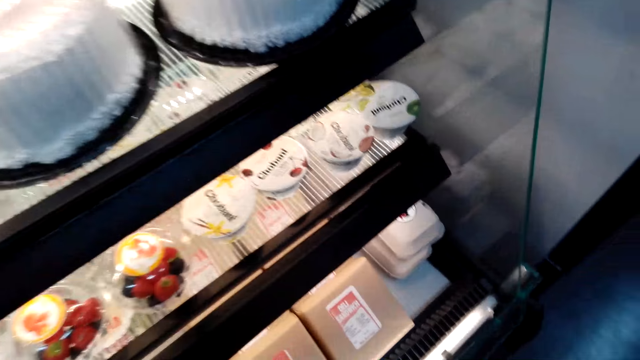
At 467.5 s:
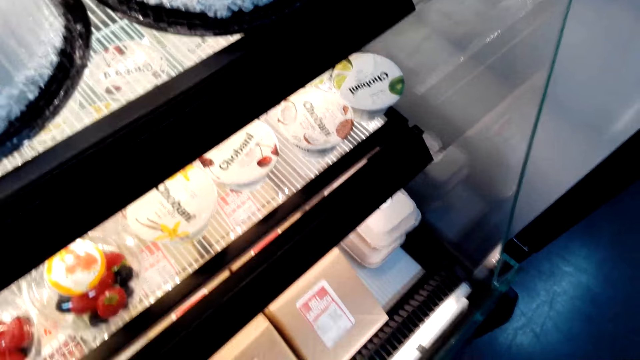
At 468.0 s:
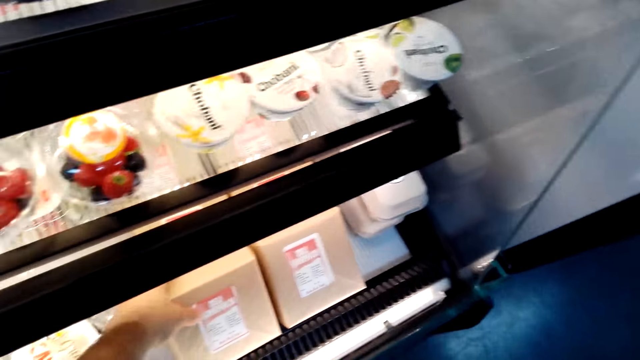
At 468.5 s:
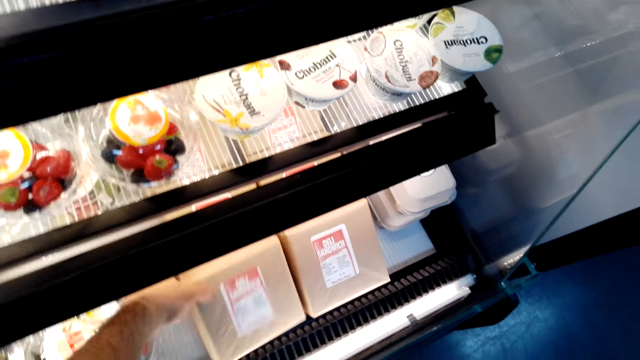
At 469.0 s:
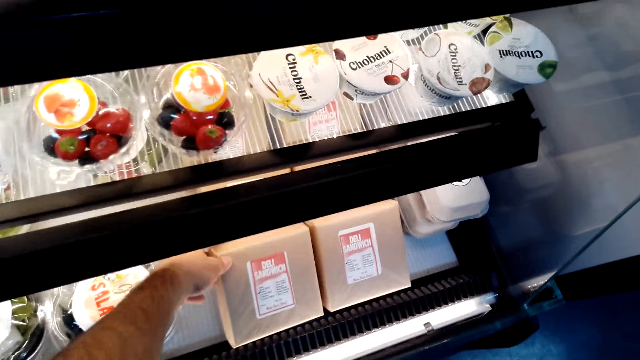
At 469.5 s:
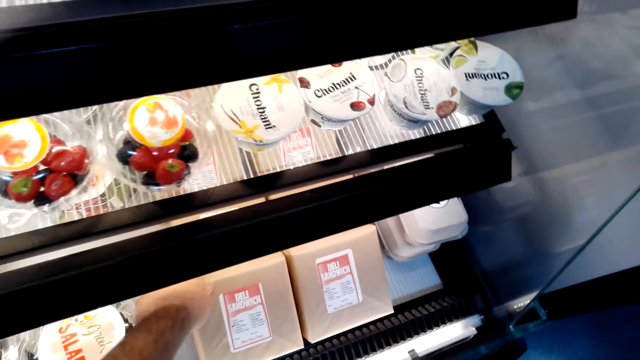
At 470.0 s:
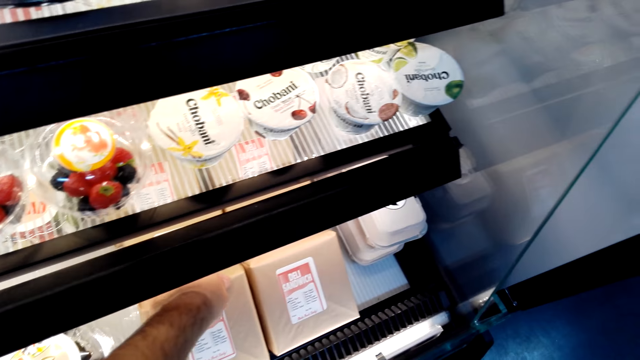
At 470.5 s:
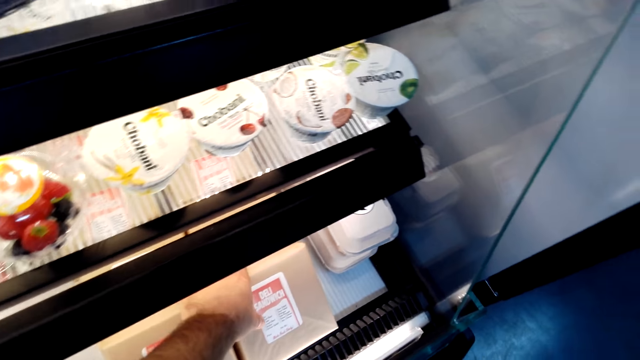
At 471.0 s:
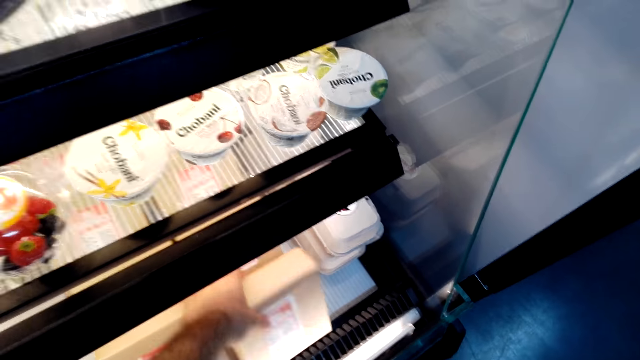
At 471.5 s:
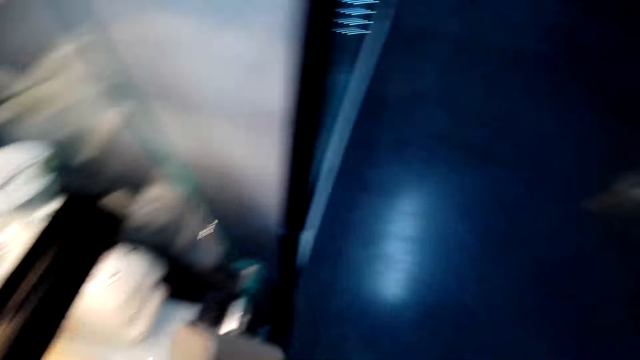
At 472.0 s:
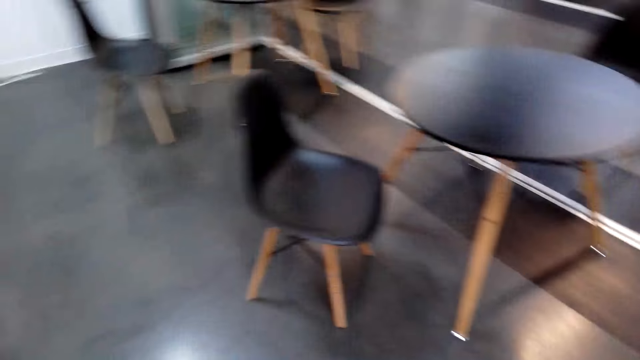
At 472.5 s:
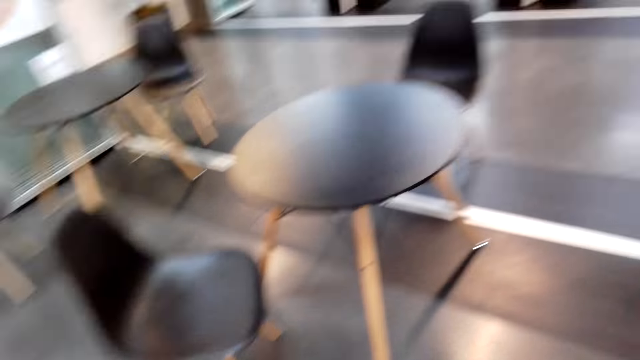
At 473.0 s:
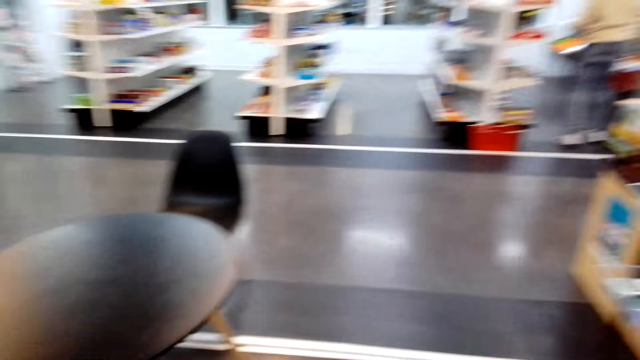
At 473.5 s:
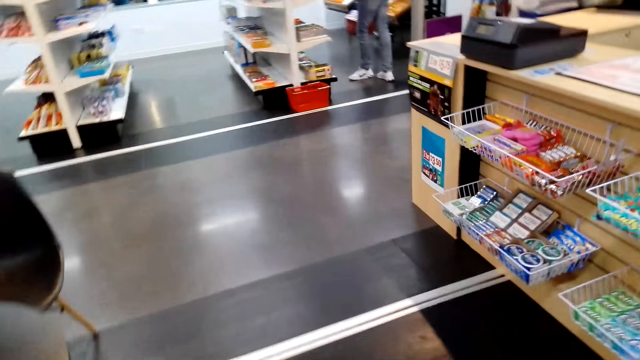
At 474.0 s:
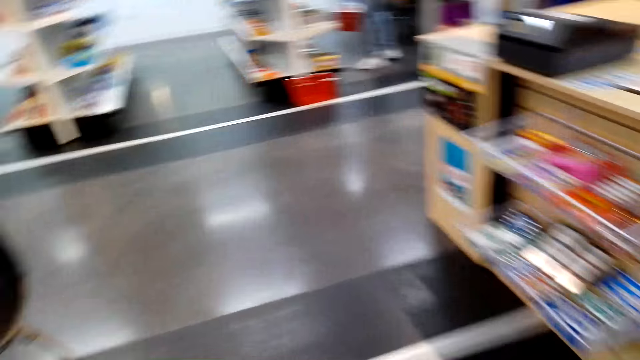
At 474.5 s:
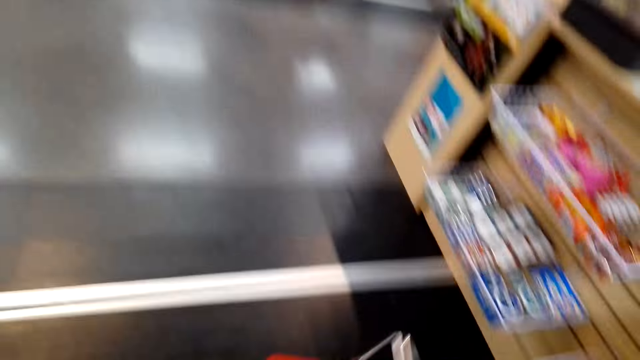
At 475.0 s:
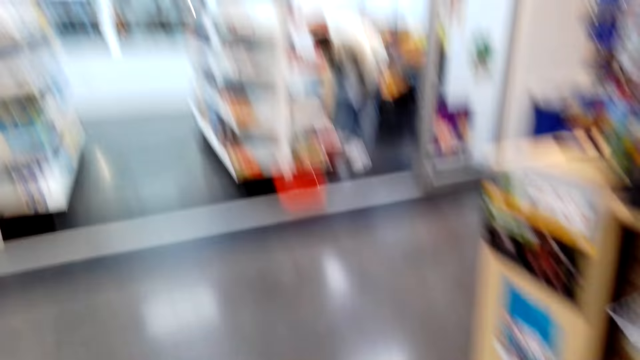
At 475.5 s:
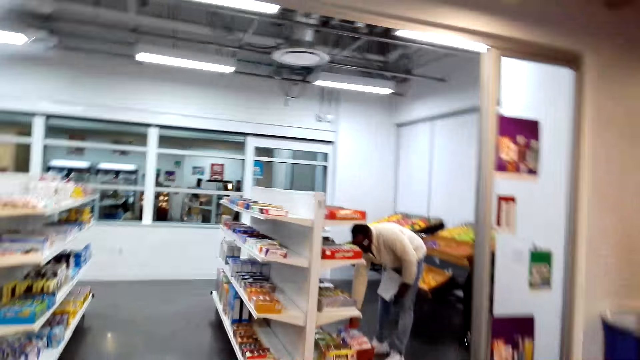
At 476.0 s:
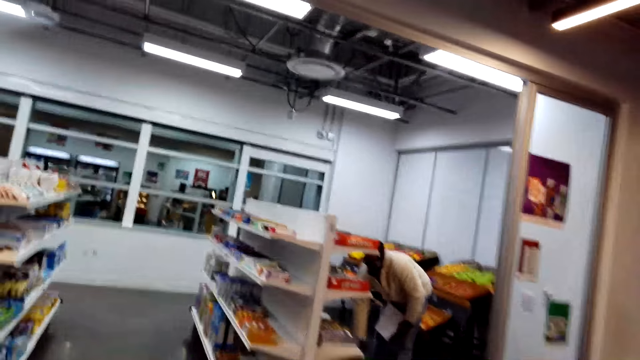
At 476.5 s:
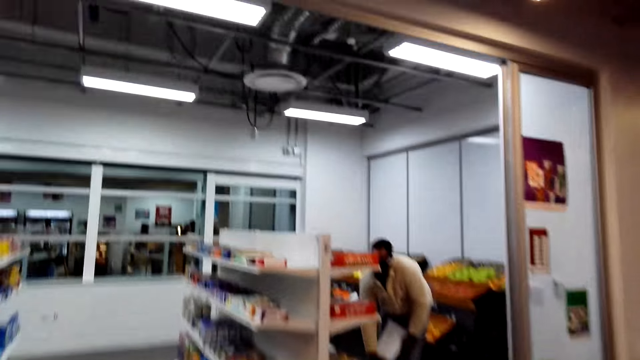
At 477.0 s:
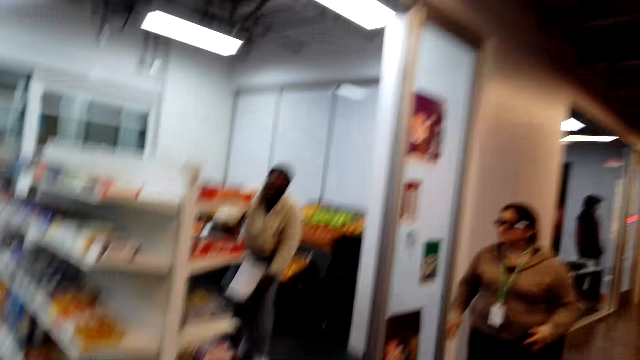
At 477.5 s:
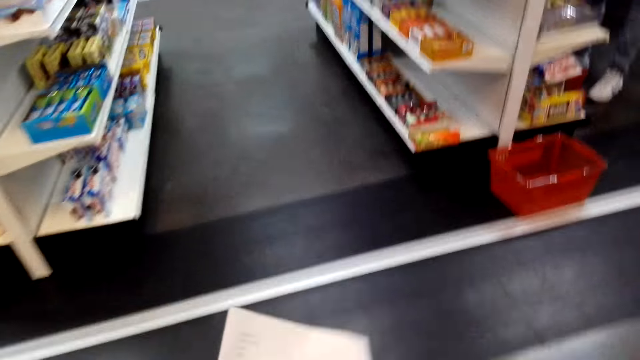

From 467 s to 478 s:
The camera wearer drops his hand. He holds a brown paper in the display. He picks up the brown paper in the display. He turns around and walks around. A man bends slightly with a shopping list on his hand.

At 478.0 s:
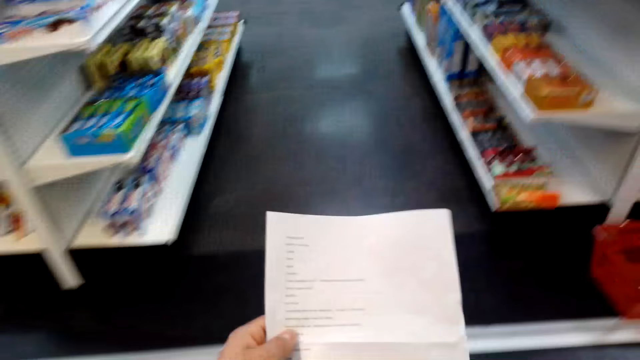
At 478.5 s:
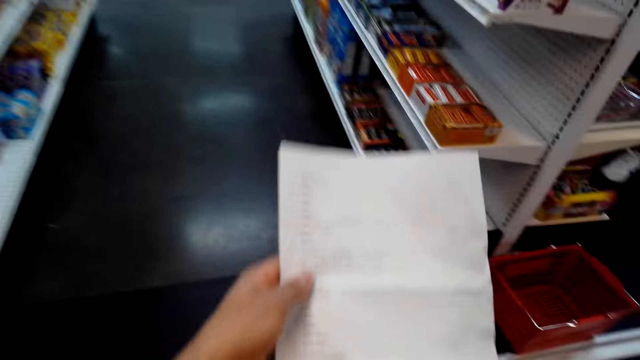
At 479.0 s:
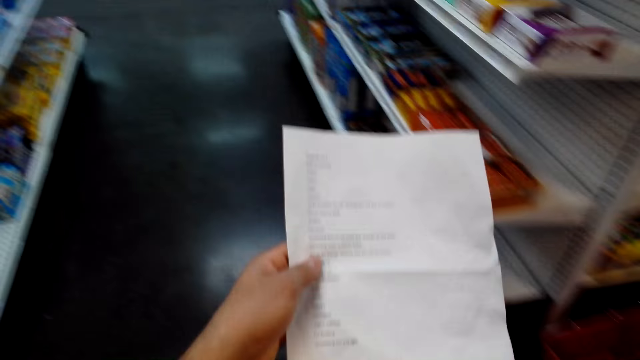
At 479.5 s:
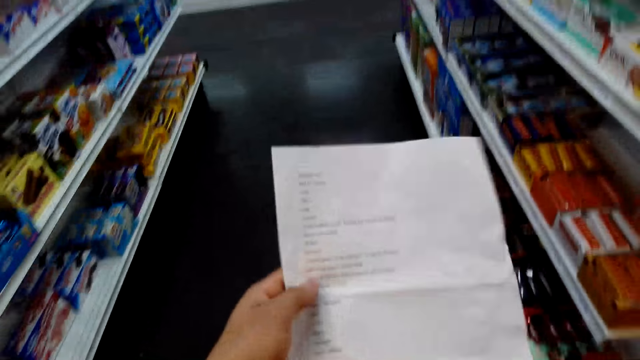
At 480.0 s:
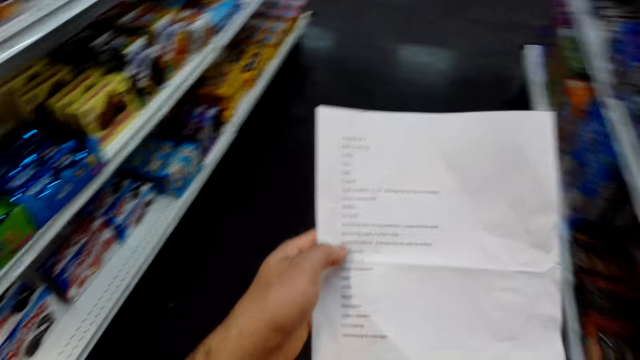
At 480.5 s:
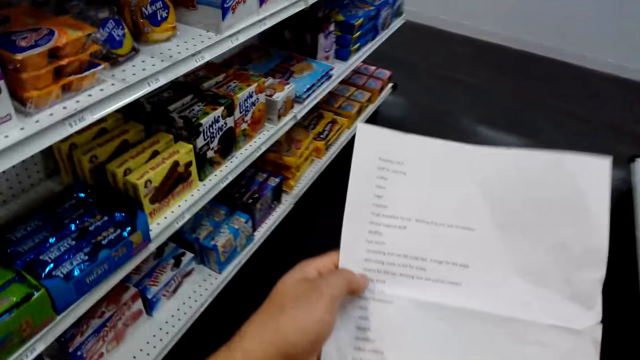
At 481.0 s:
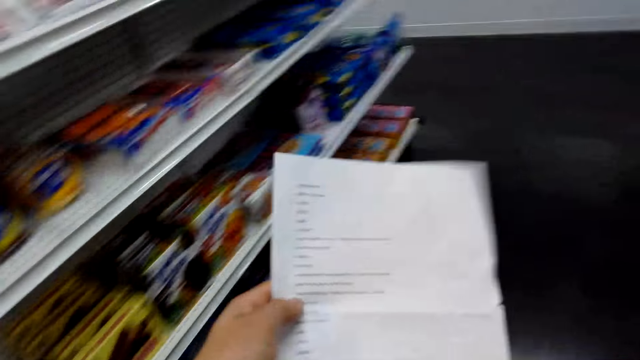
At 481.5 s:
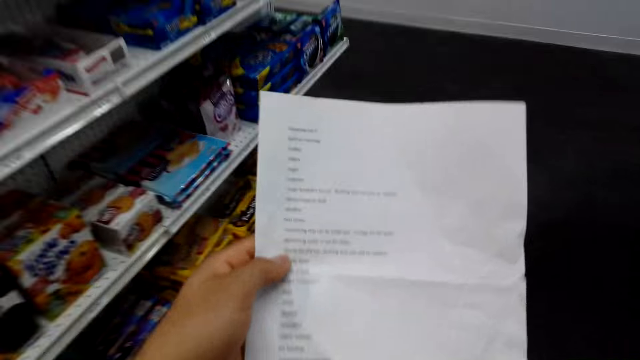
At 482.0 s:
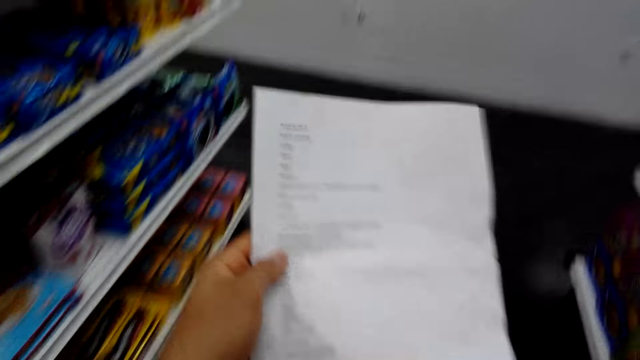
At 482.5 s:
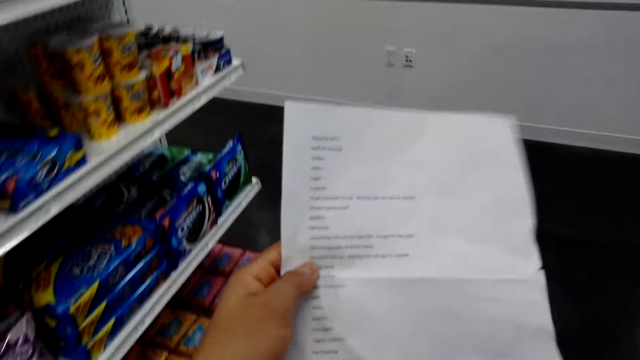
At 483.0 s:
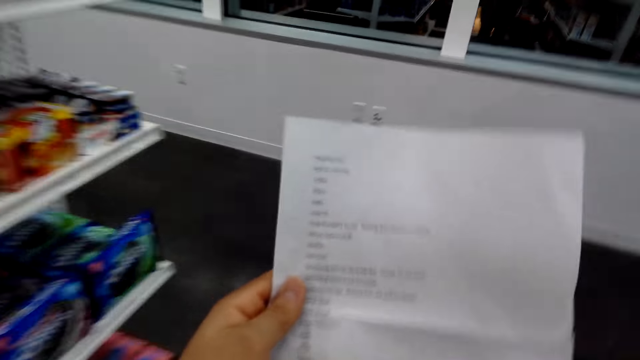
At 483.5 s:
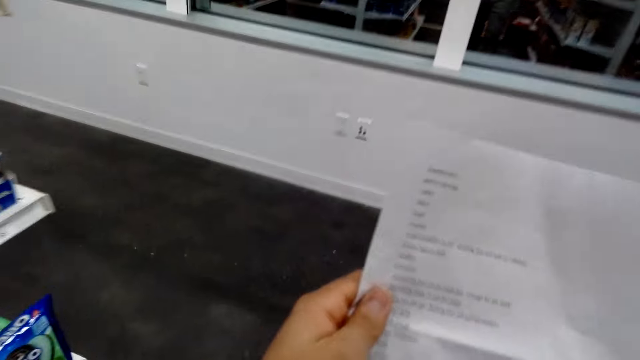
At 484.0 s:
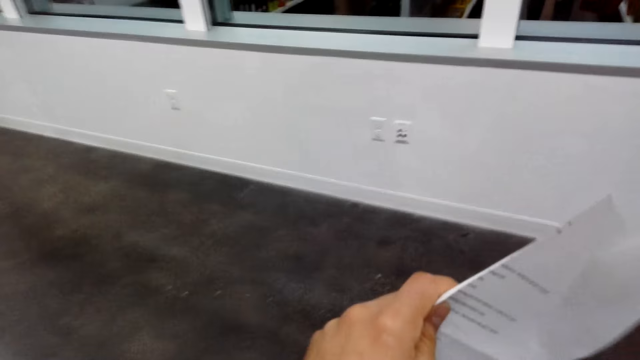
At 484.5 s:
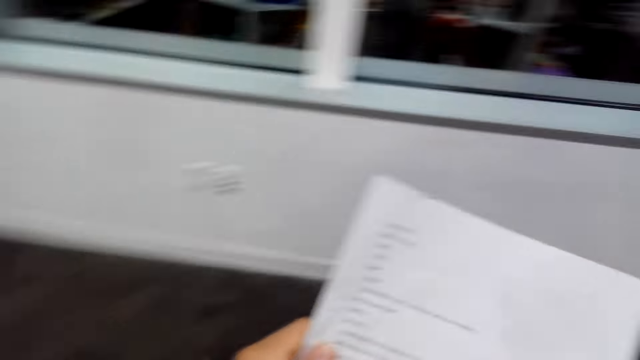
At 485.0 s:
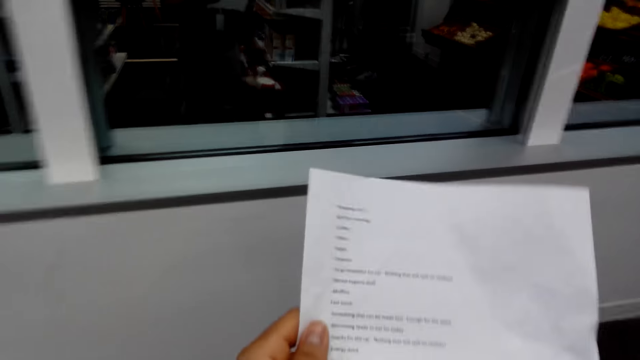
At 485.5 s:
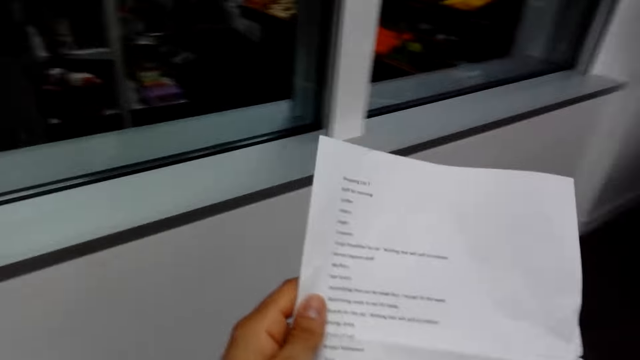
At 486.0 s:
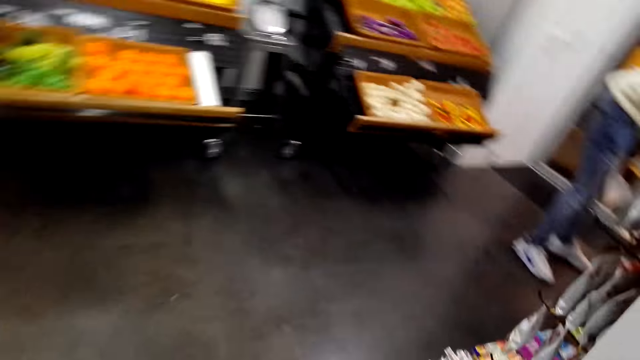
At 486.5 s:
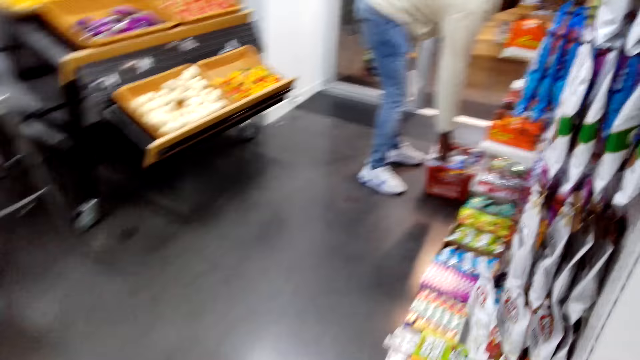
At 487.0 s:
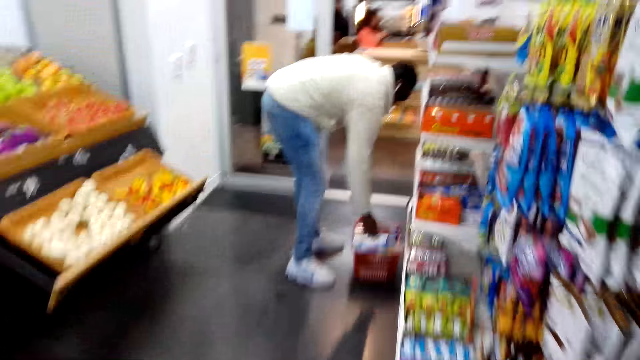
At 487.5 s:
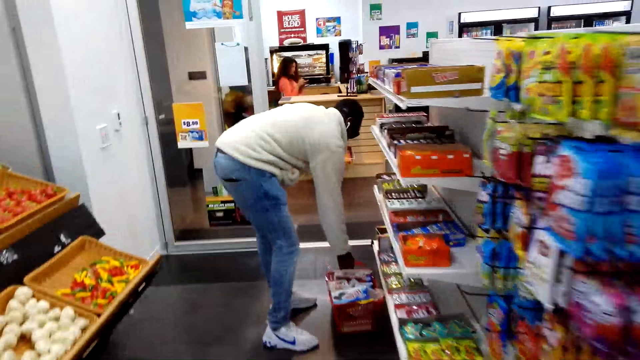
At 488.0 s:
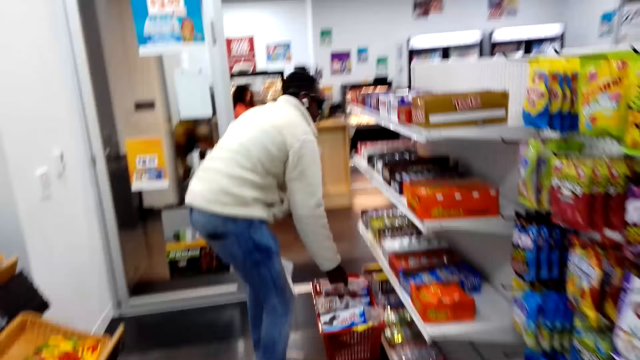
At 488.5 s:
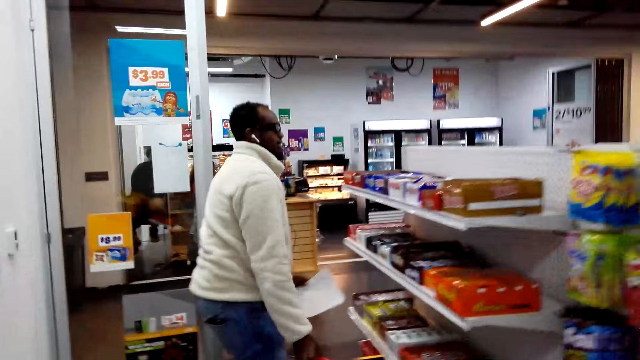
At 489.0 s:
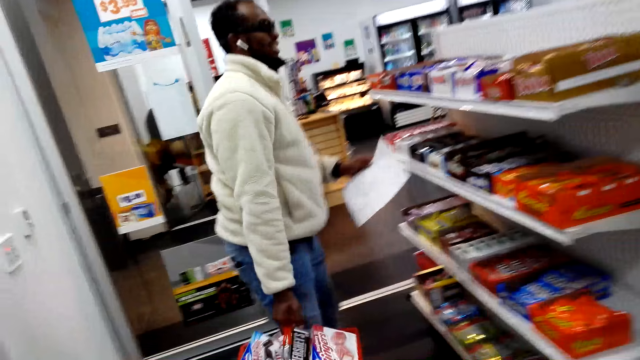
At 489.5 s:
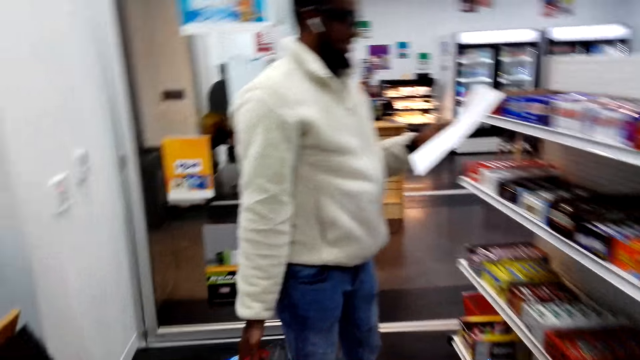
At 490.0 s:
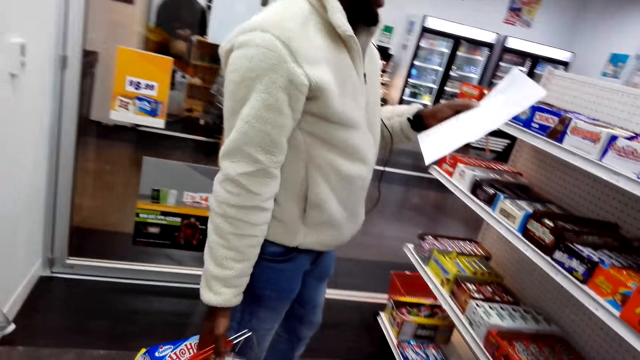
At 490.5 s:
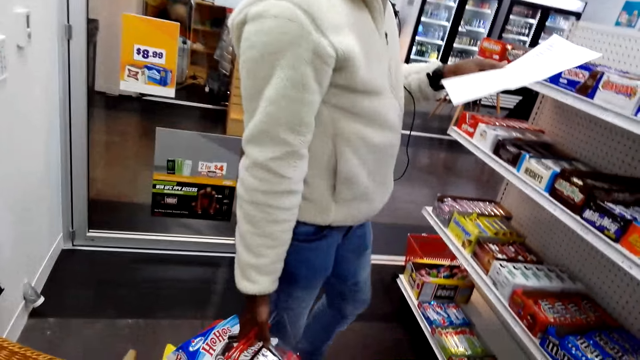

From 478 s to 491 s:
The camera wearer lifts the shopping list. They read the list. A man holds the shopping basket, lifts the shopping basket, and looks at the shopping list.
